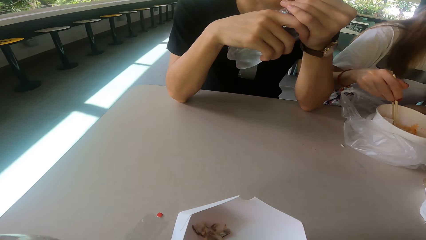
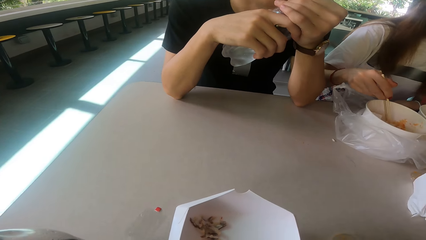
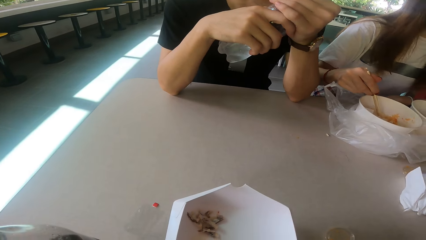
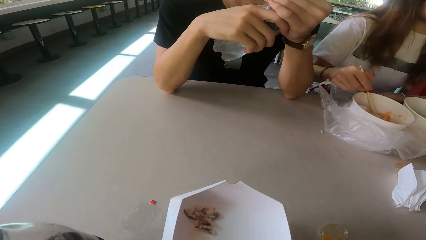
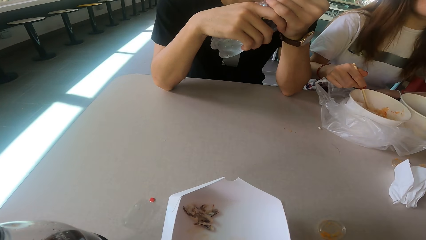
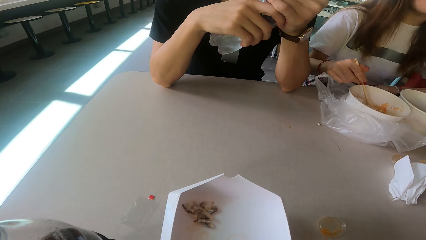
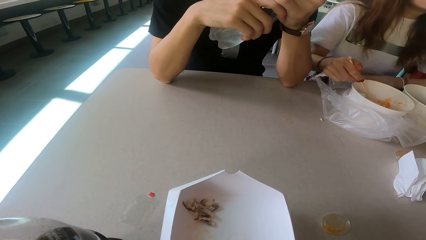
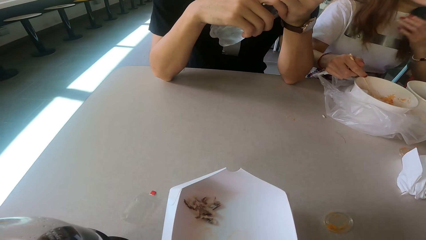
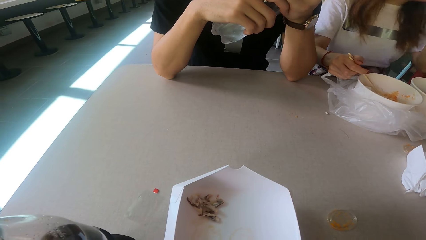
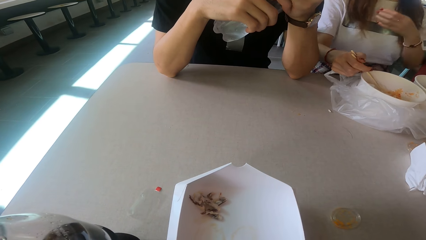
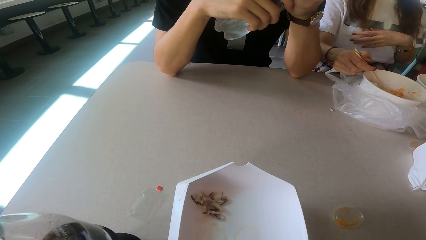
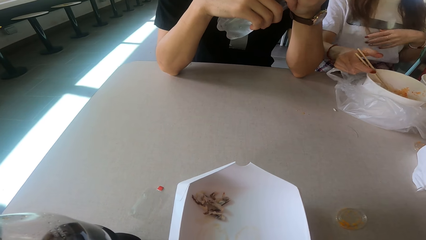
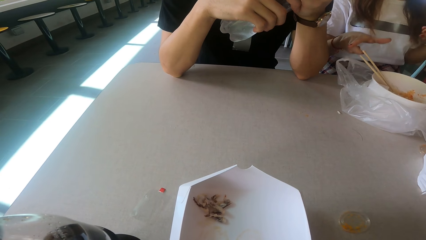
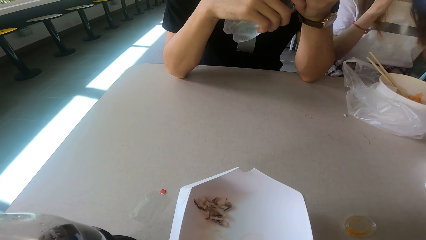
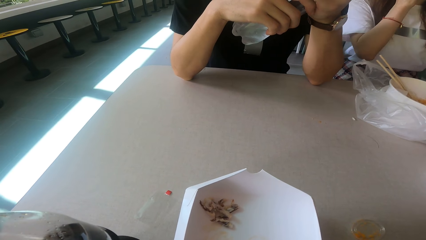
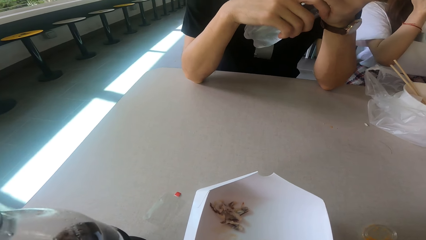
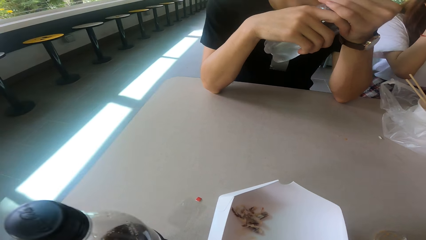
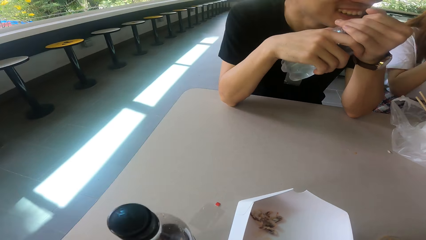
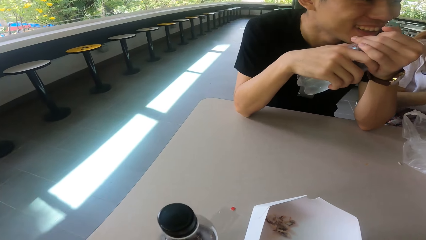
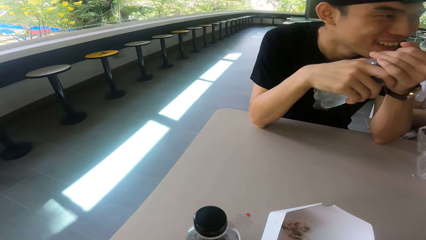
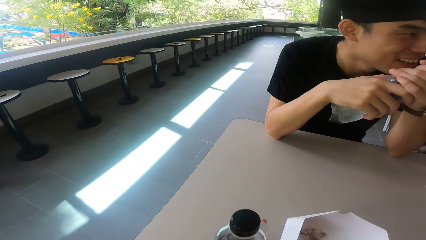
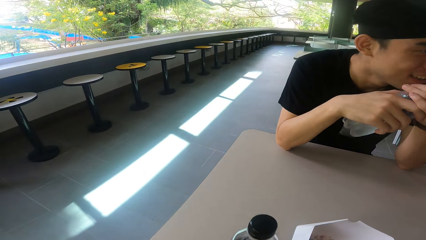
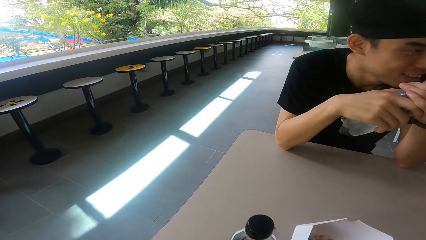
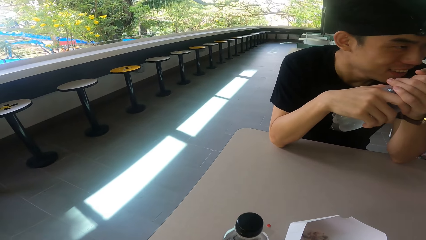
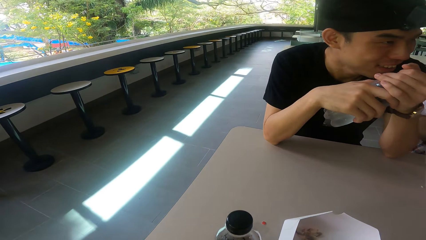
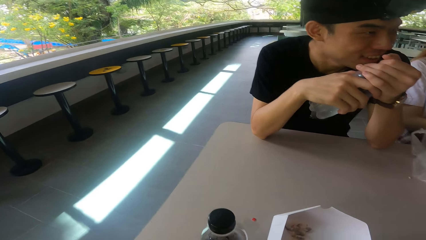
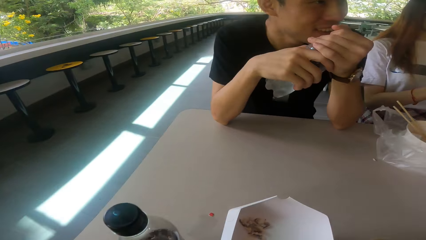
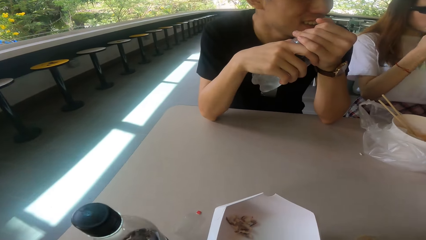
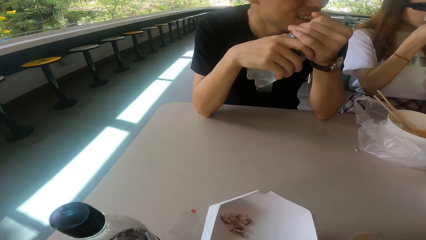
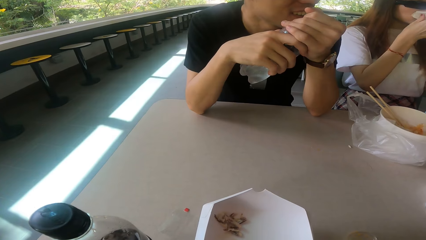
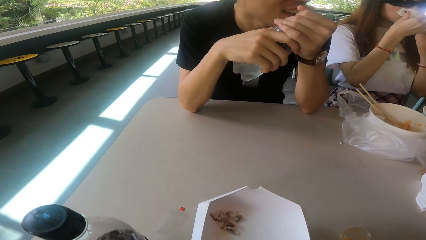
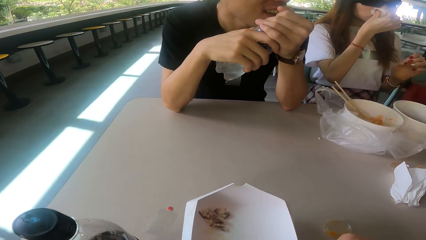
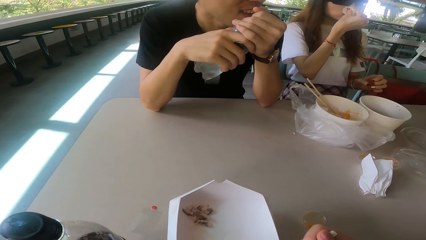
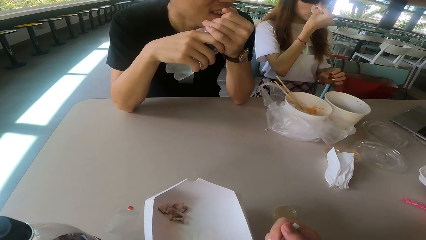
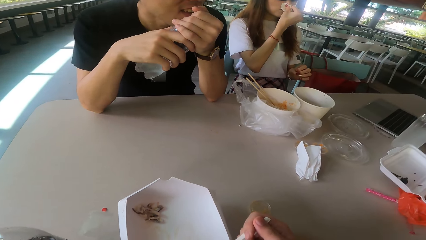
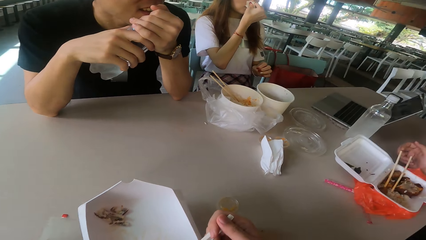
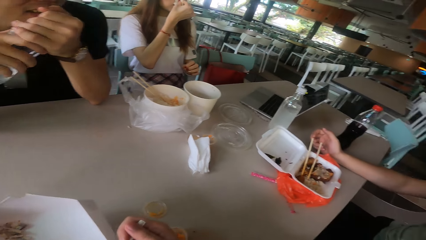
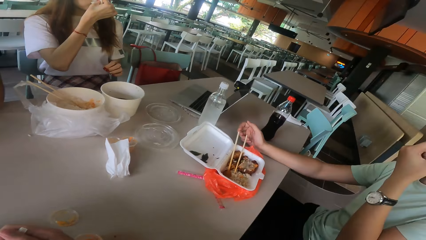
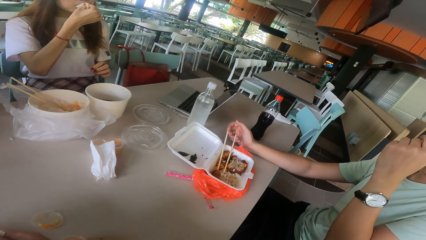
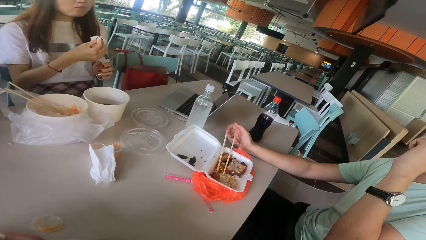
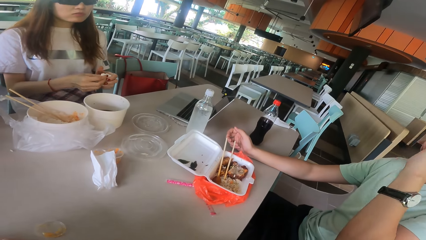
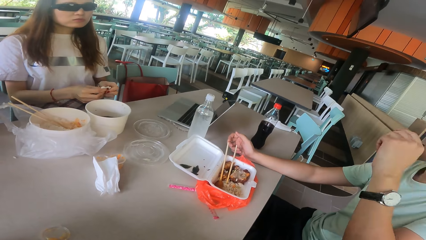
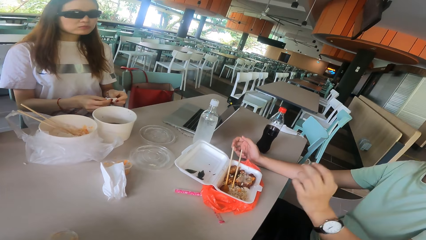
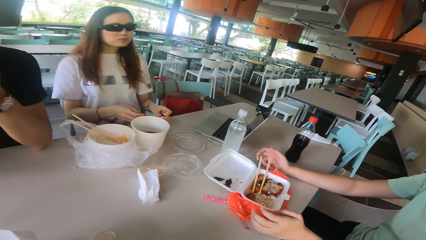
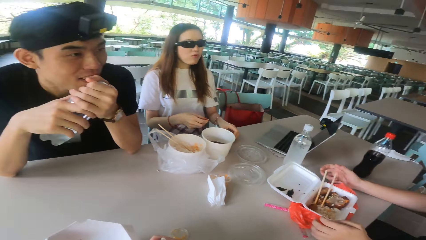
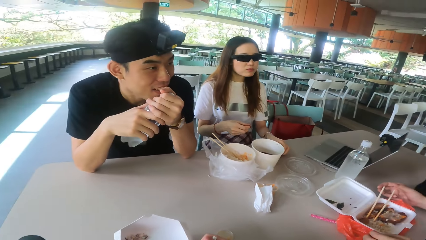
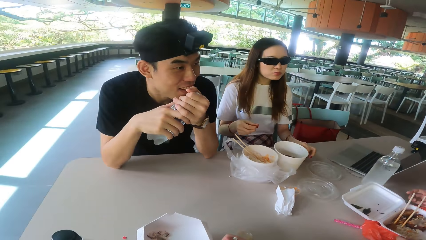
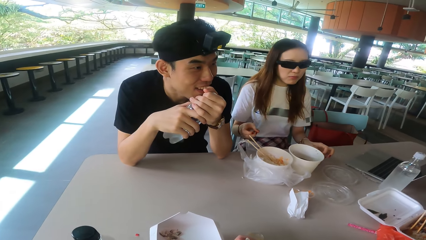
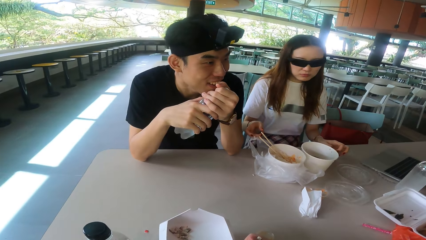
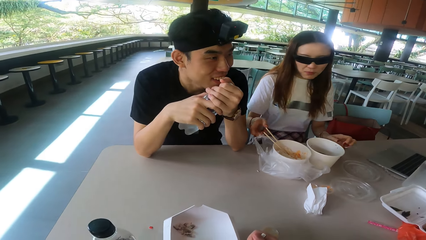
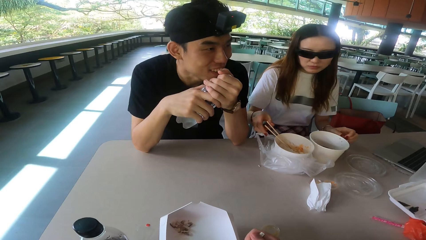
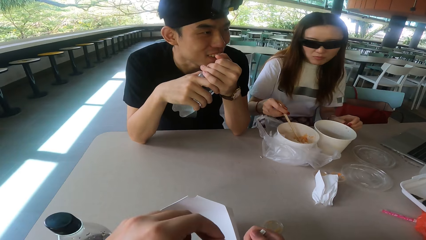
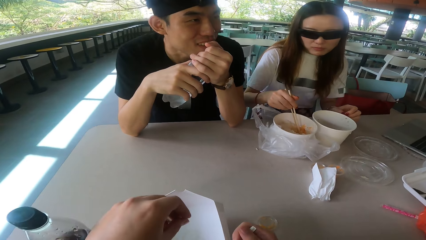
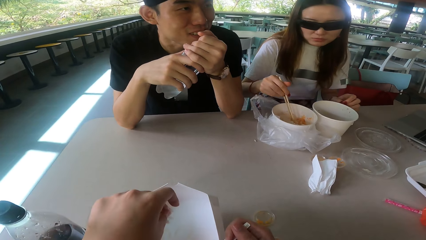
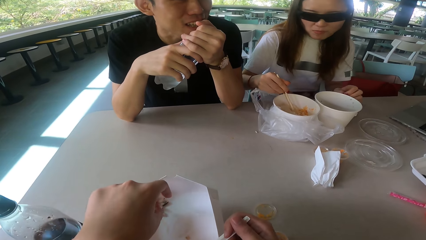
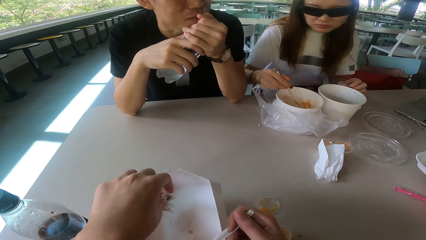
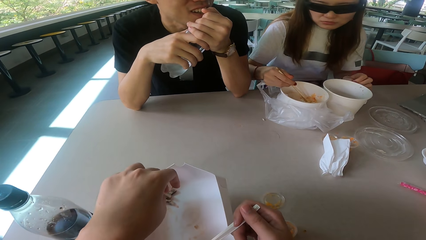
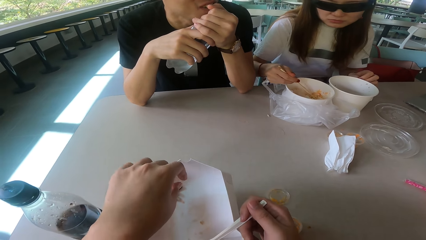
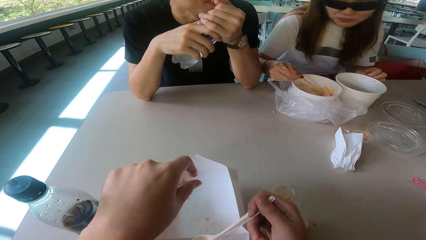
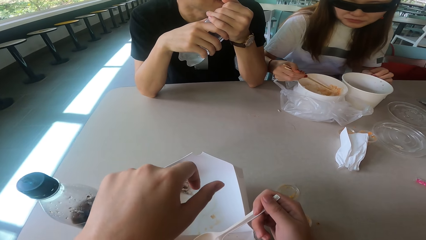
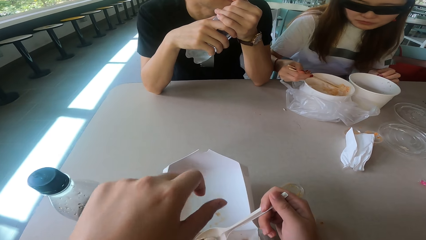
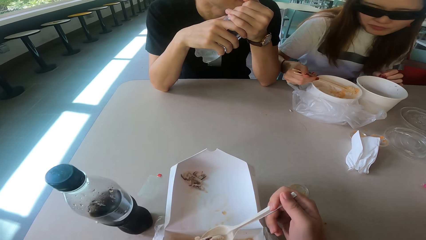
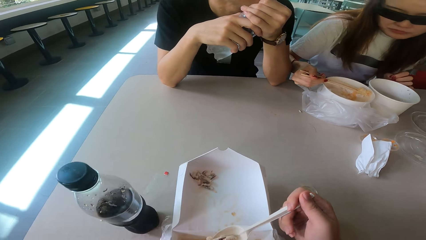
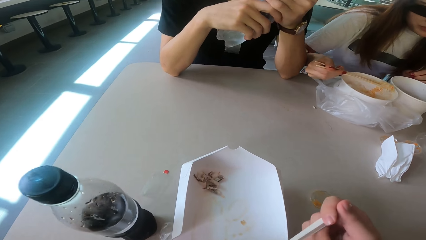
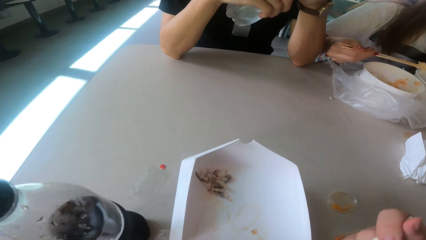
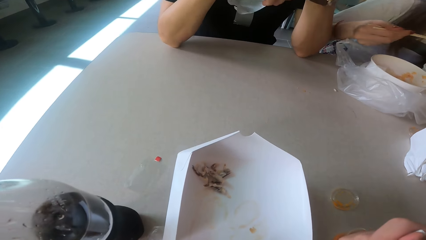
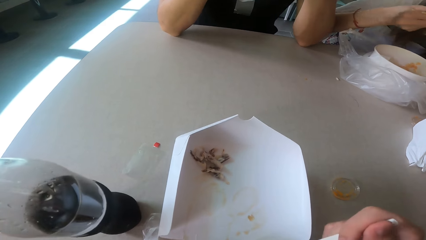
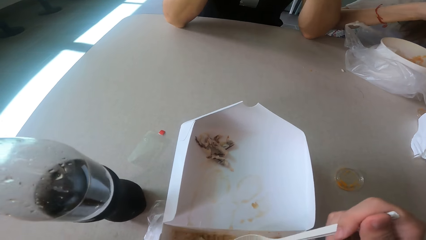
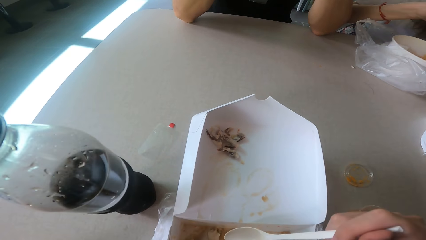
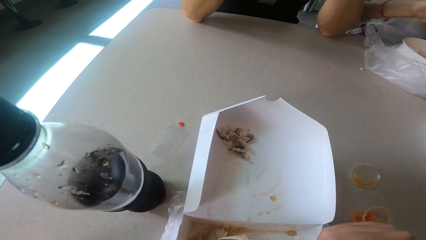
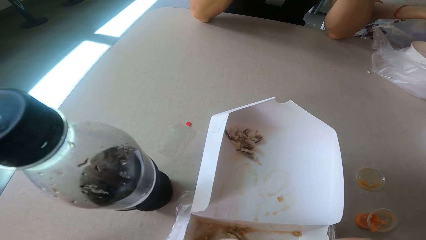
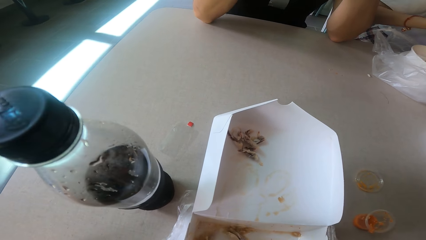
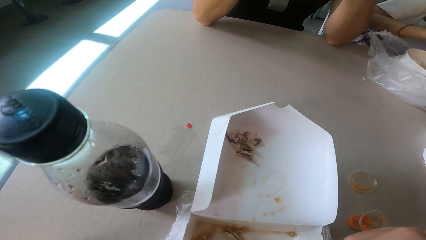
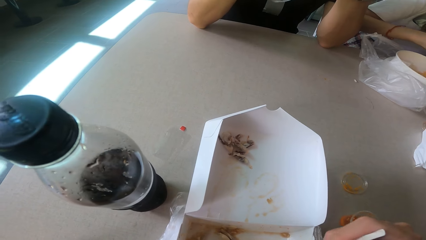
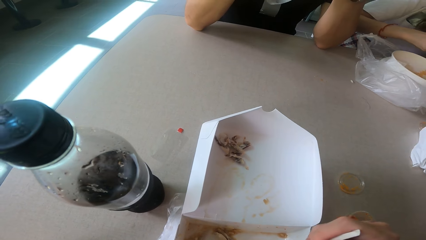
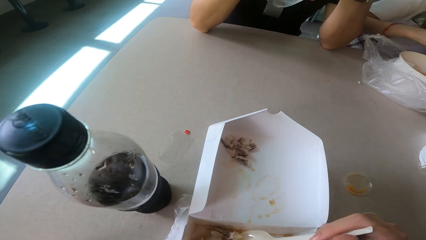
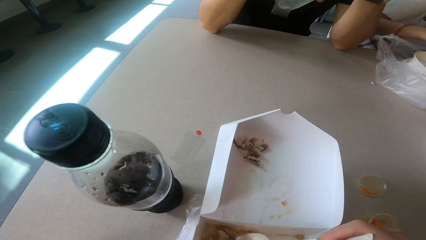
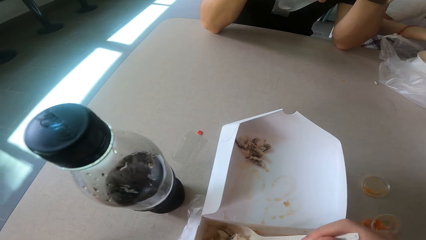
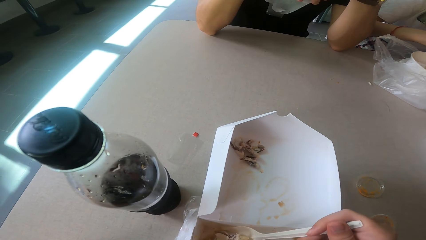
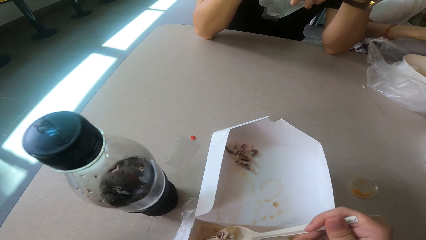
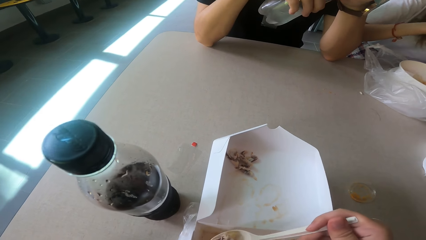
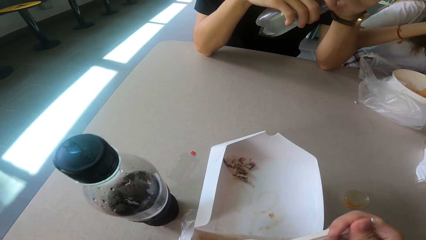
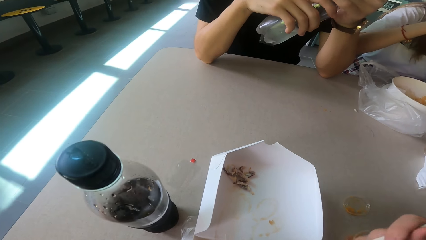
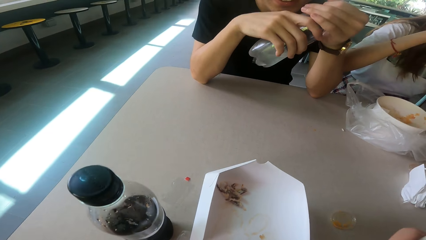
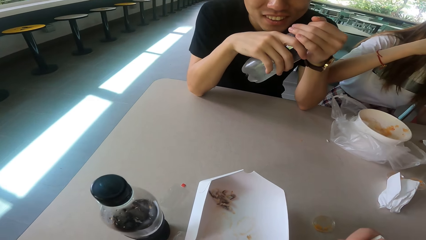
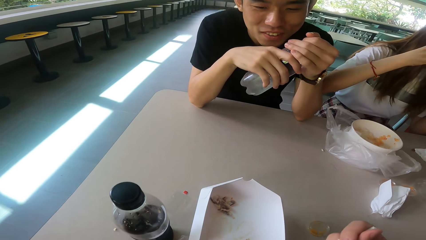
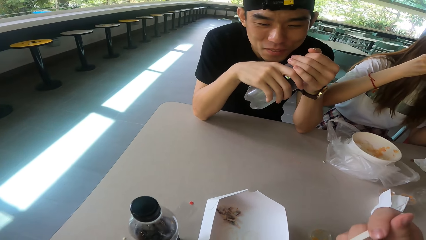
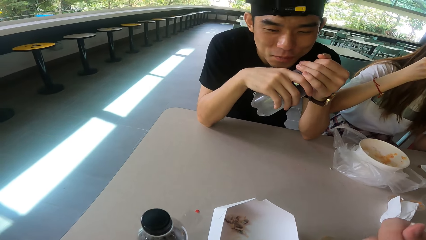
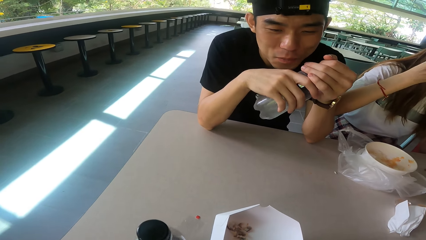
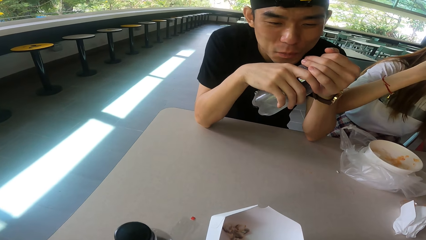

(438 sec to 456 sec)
A woman lifts the hands and wipes the nose. A man talks. The woman drops the serviette and stirs the food. The camera wearer drops the food particles. They eat the food. The woman eats the food.
